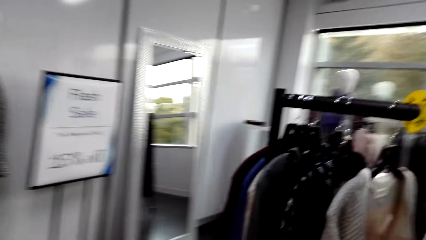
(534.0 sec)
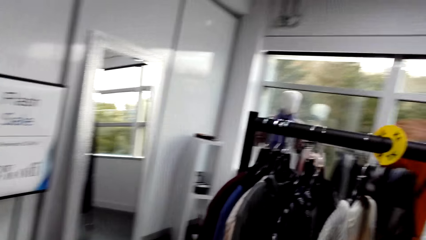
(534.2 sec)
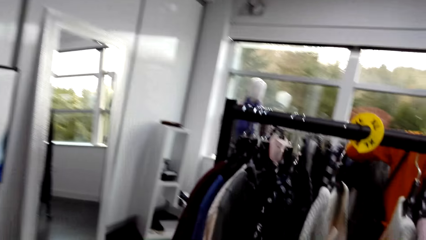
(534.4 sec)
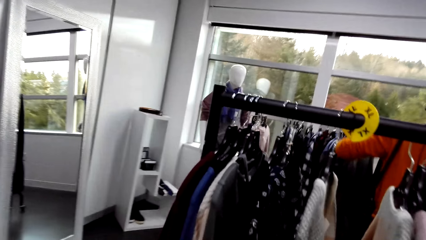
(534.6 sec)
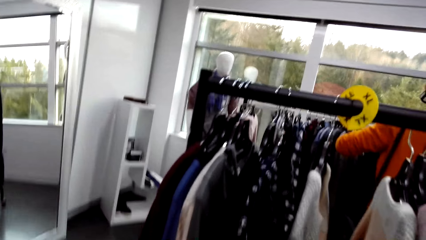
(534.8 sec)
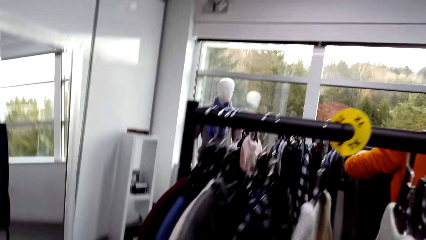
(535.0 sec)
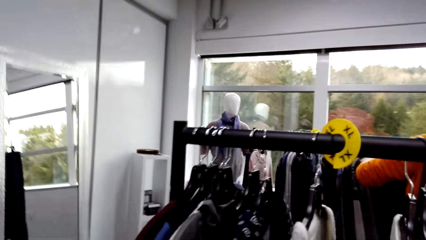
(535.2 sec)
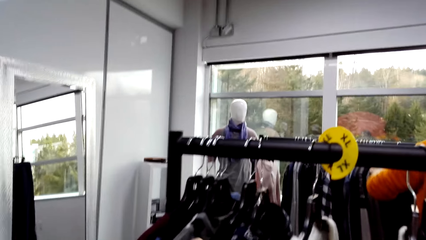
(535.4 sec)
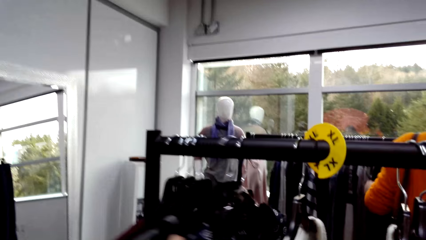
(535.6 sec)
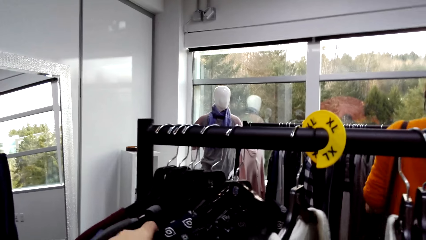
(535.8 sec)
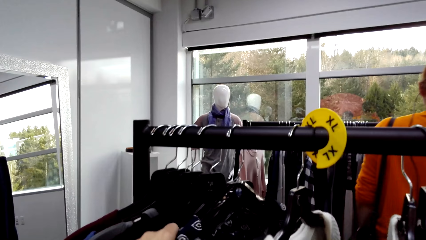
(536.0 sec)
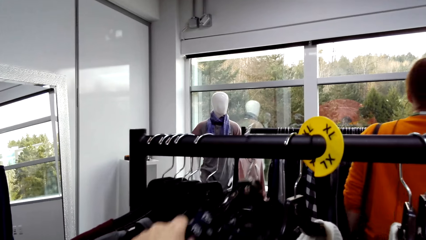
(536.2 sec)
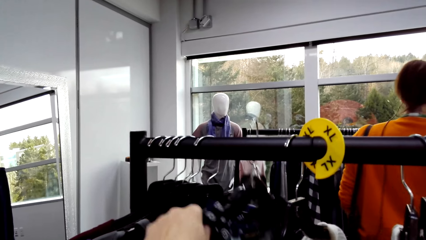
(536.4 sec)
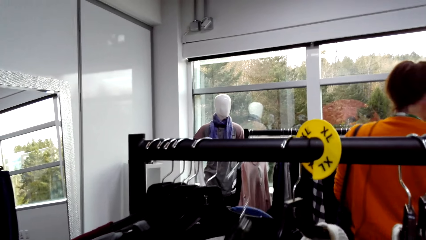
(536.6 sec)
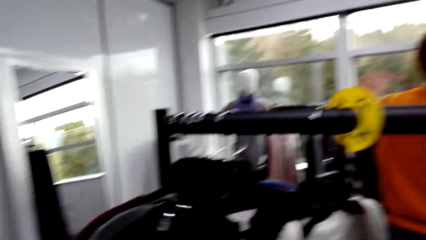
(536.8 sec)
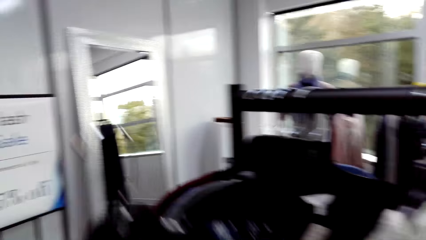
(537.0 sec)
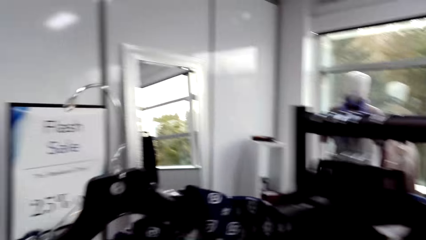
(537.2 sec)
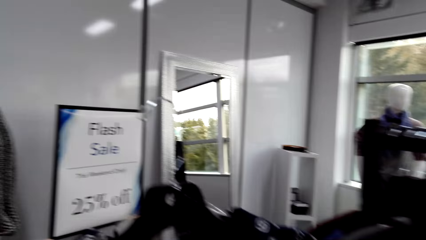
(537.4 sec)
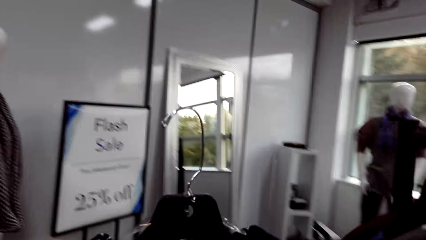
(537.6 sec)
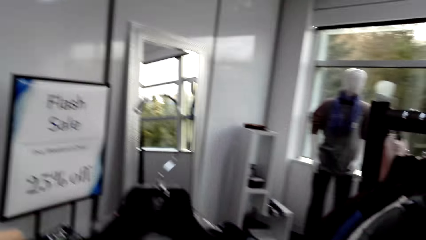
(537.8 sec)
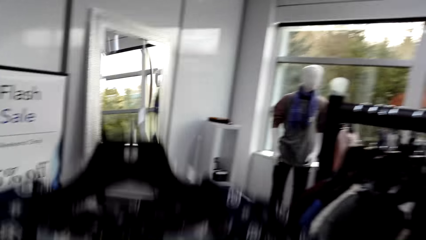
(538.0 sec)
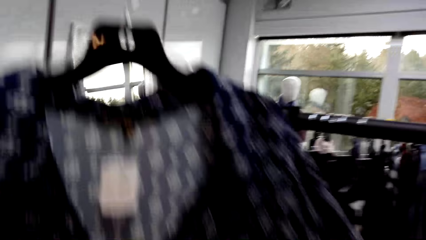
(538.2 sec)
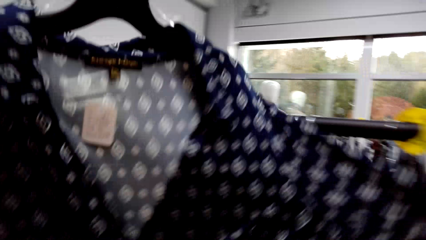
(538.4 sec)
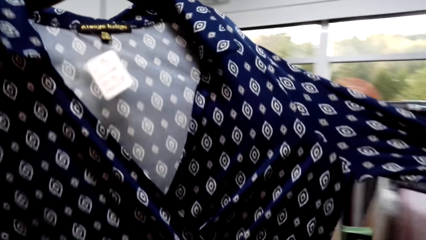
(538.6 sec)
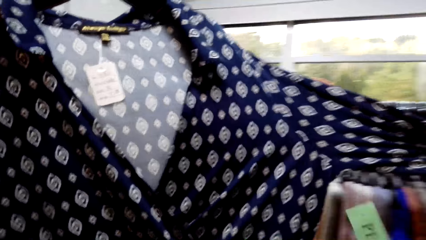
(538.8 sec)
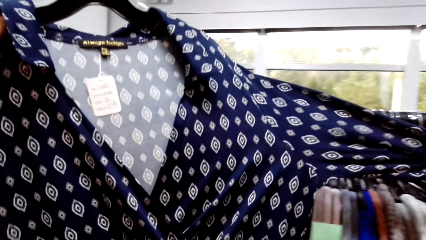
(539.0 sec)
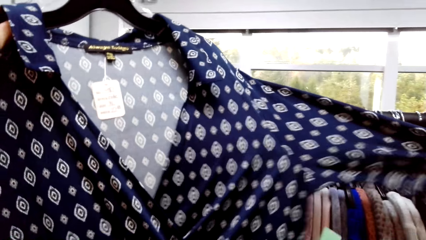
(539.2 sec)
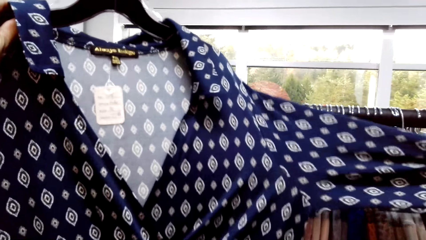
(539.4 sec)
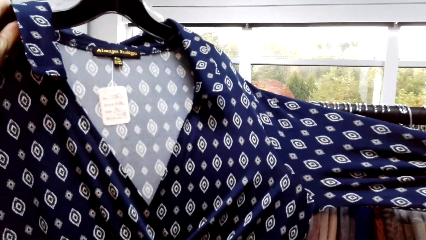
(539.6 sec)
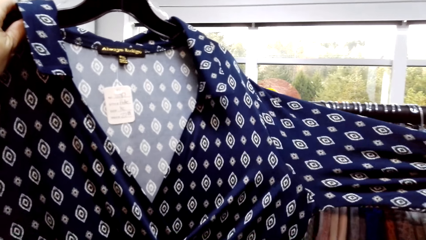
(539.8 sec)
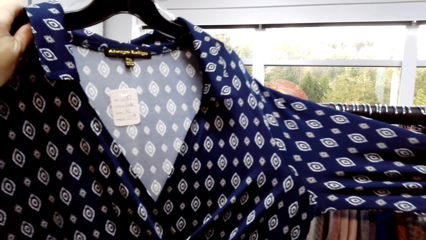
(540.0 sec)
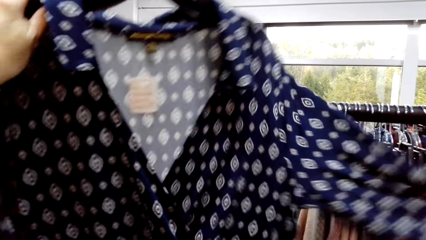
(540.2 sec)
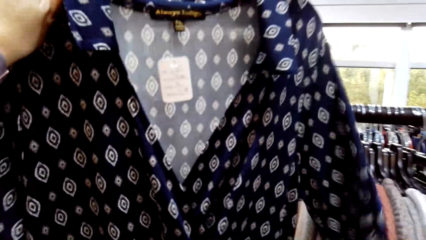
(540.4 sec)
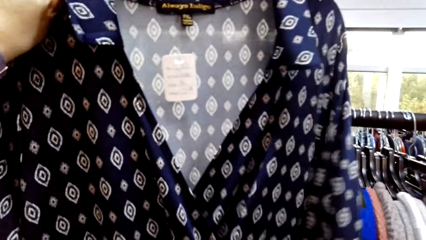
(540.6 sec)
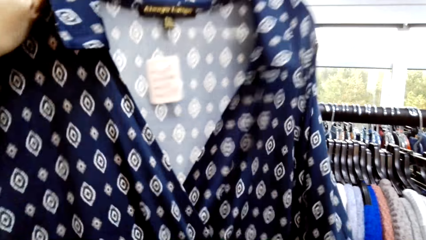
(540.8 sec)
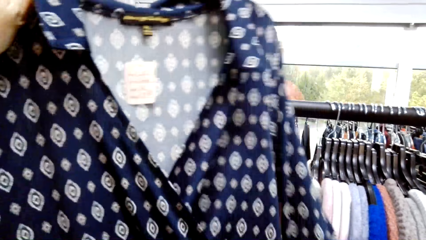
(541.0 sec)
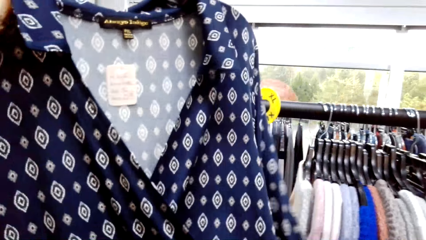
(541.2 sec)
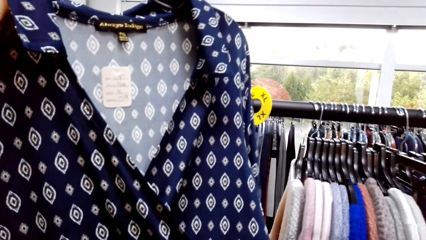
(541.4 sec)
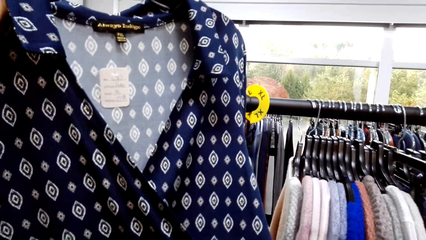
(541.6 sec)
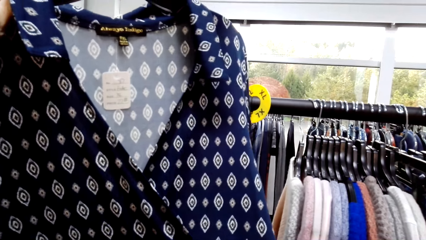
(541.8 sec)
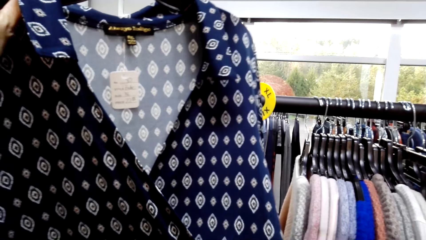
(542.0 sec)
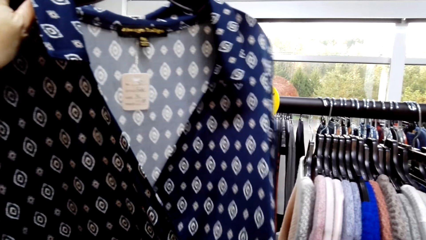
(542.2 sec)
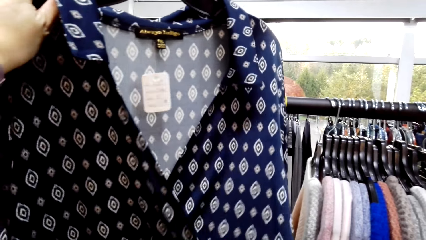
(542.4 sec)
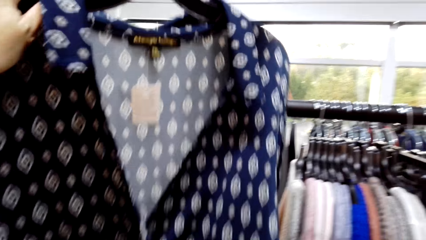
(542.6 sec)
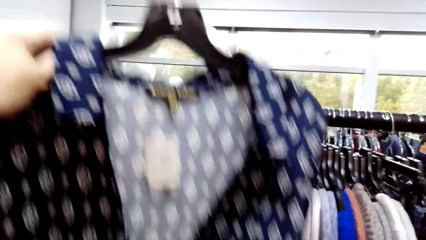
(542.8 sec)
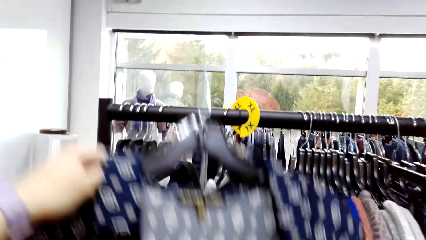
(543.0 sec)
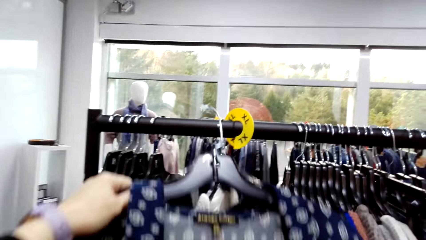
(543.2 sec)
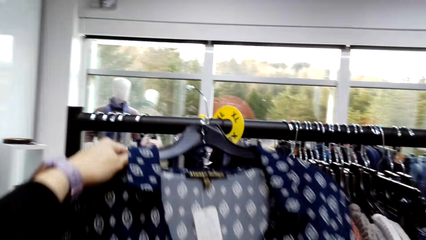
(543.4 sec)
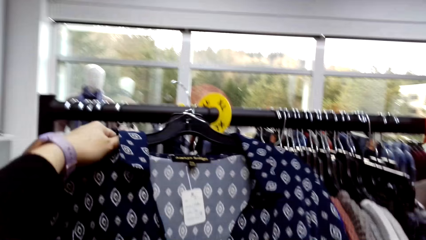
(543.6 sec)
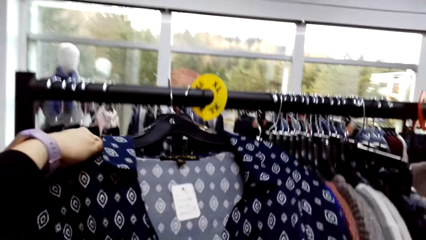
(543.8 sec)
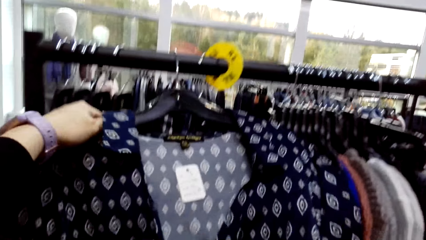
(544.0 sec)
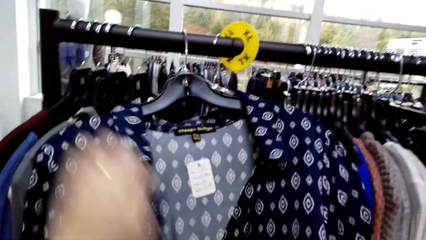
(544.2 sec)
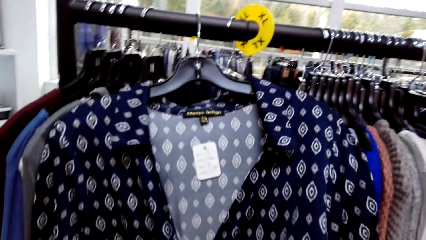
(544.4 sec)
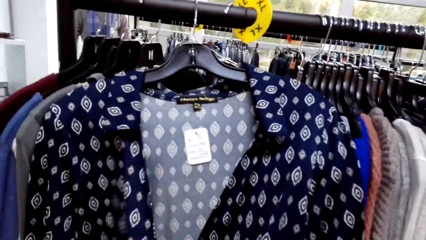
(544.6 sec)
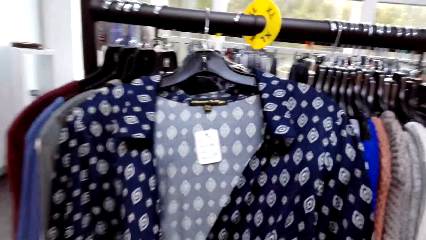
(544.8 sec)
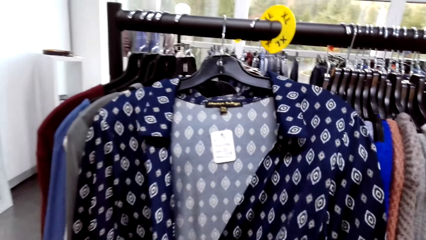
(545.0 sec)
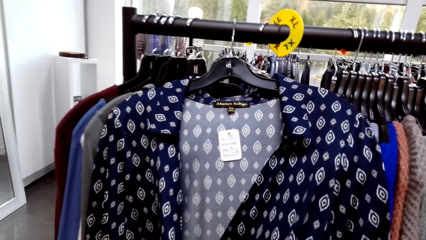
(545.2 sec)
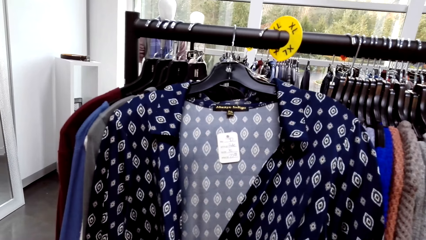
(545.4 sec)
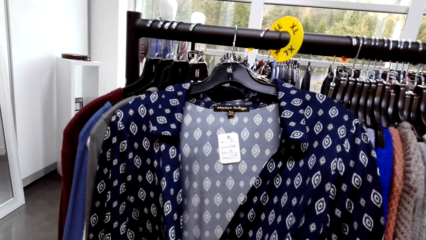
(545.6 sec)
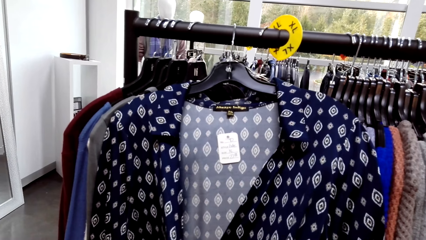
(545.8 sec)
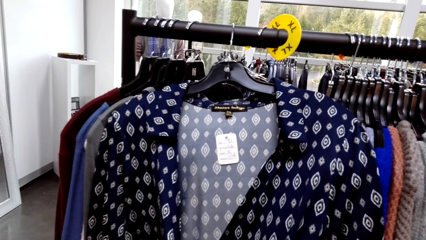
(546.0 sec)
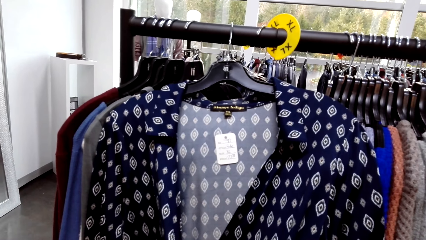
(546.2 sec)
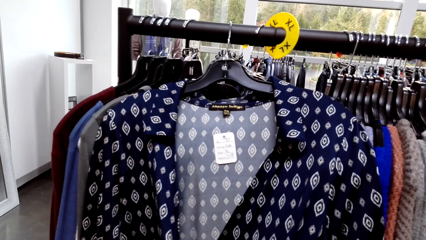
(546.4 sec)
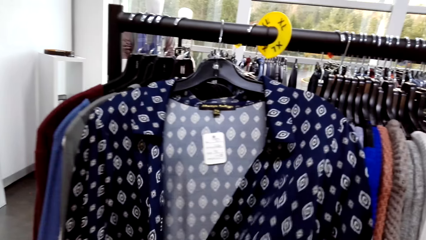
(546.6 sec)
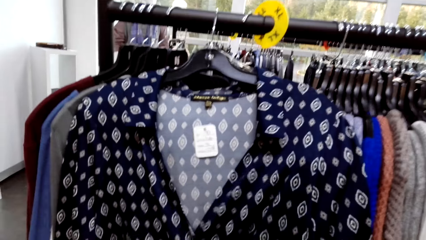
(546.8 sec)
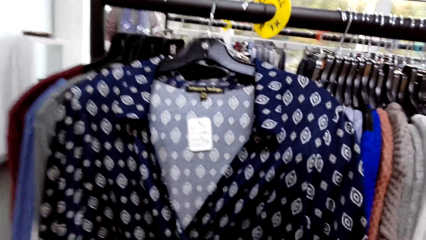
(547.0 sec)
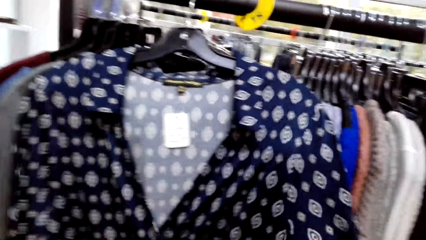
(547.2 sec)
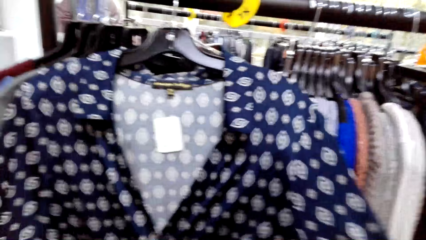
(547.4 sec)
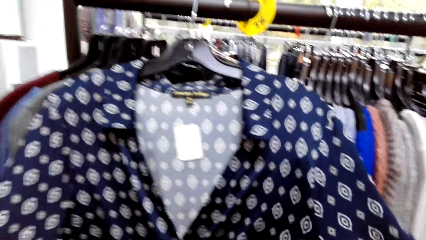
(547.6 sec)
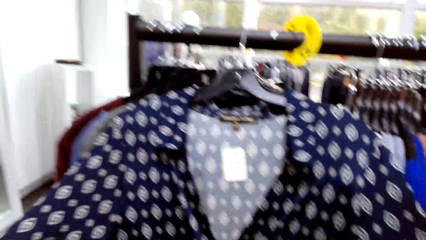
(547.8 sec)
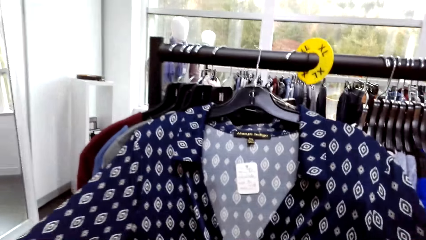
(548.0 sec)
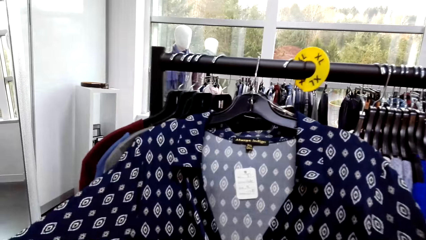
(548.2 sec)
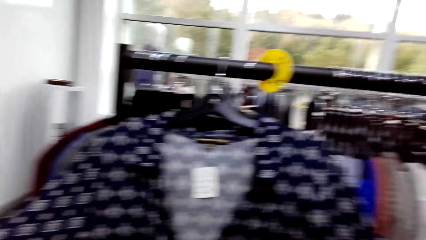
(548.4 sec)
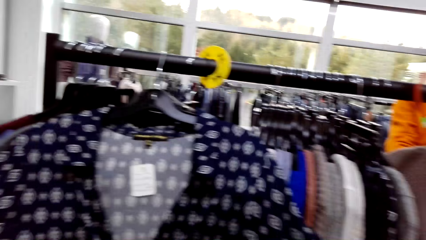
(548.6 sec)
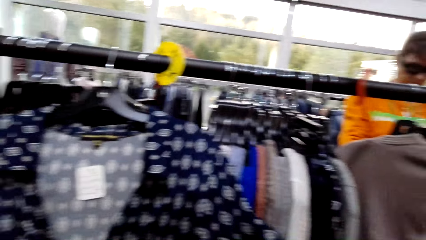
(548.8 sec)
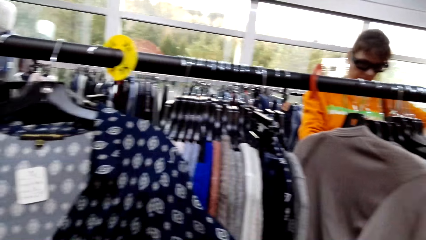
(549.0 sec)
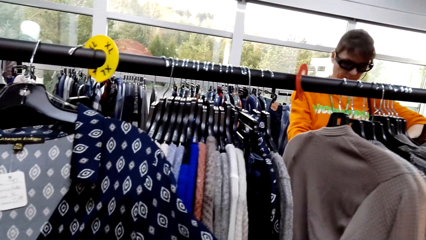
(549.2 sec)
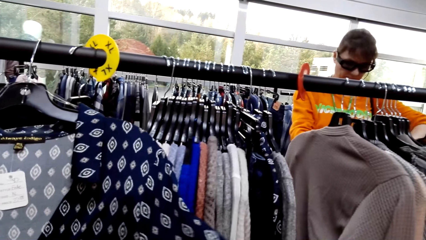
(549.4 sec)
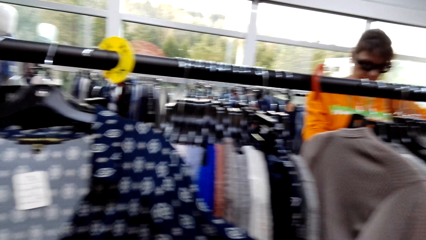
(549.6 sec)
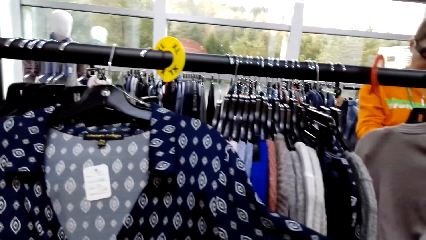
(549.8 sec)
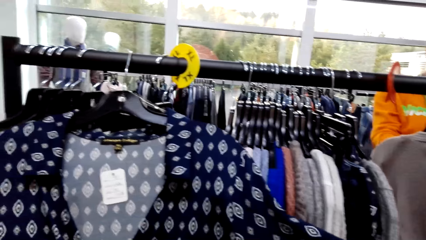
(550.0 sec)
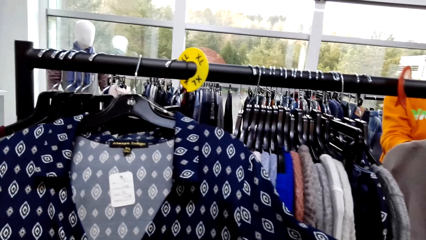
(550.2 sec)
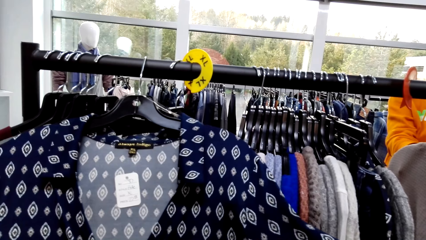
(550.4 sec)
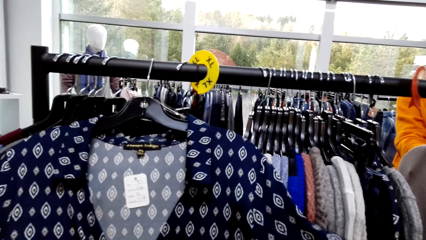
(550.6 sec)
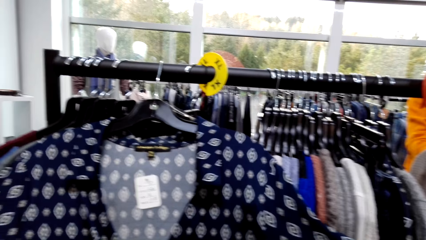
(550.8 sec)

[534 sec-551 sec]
The camera wearer unhangs a blouse. They view the blouse. They hang the blouse. They return the cloth. They adjust the blouse.
